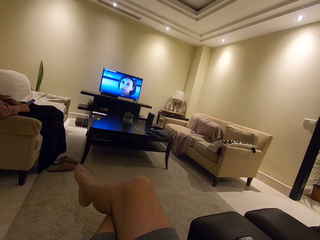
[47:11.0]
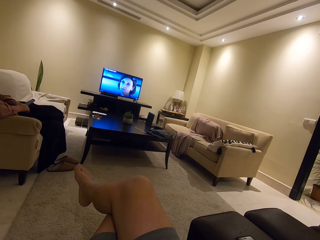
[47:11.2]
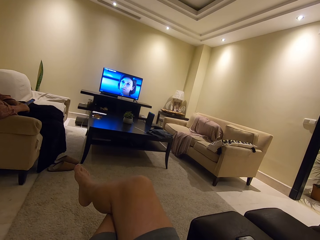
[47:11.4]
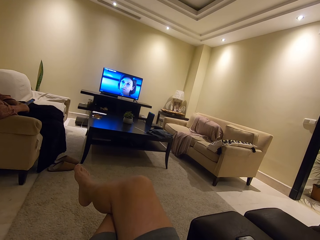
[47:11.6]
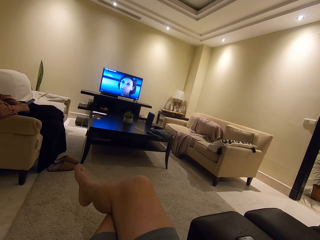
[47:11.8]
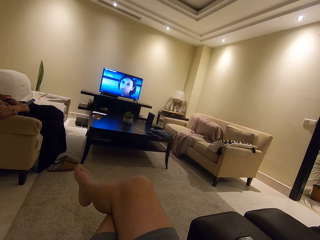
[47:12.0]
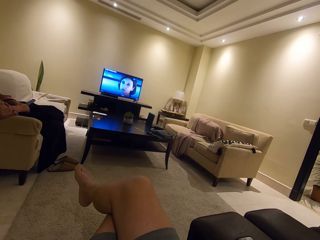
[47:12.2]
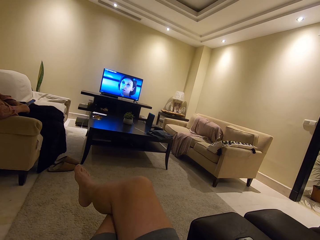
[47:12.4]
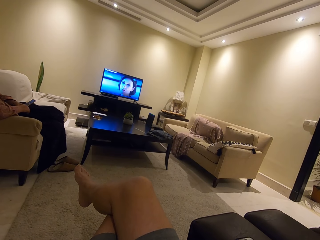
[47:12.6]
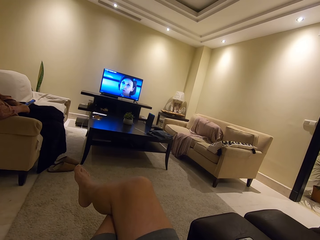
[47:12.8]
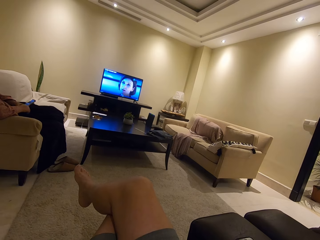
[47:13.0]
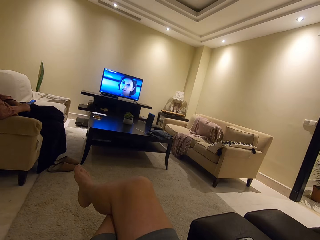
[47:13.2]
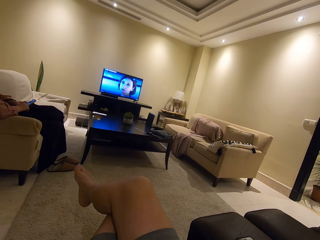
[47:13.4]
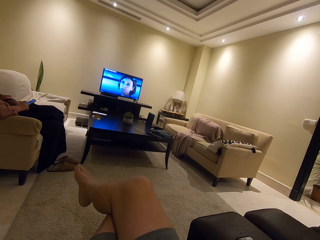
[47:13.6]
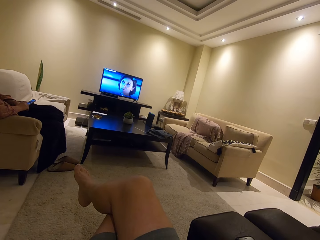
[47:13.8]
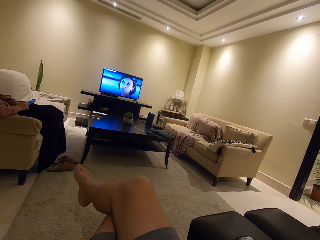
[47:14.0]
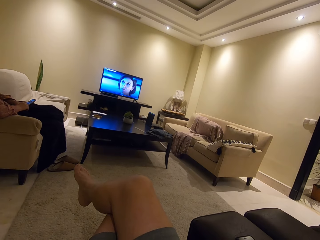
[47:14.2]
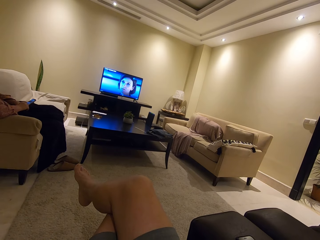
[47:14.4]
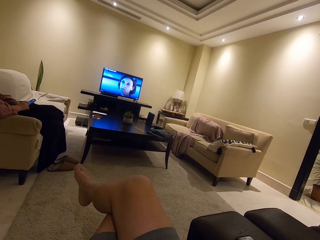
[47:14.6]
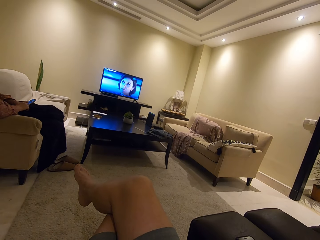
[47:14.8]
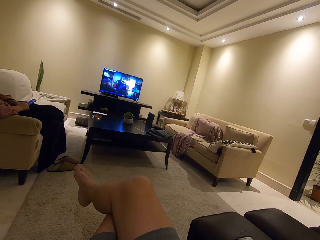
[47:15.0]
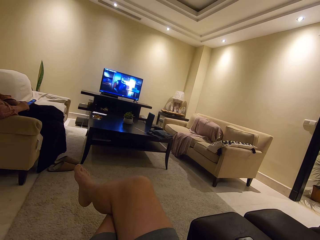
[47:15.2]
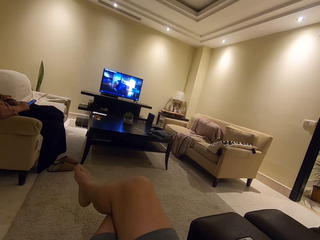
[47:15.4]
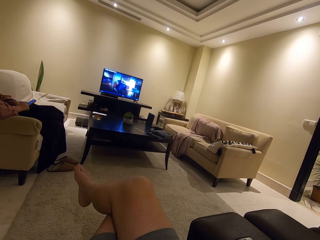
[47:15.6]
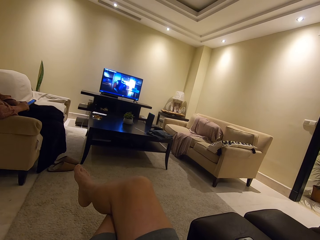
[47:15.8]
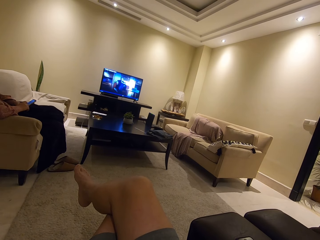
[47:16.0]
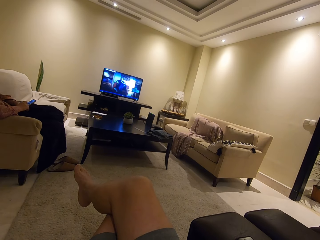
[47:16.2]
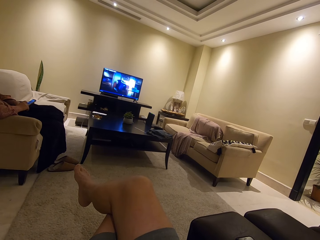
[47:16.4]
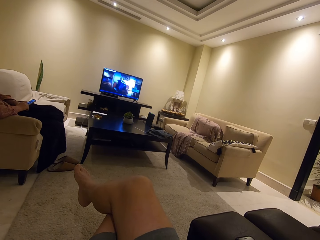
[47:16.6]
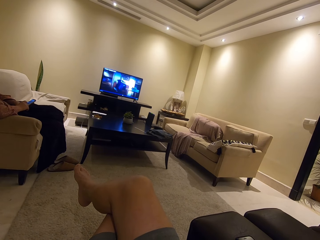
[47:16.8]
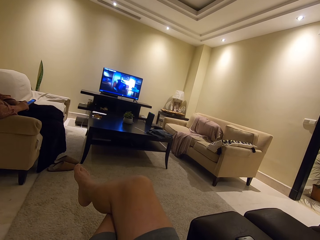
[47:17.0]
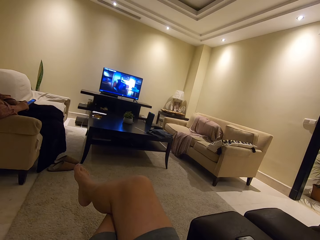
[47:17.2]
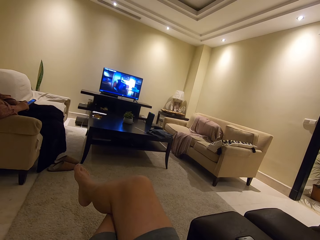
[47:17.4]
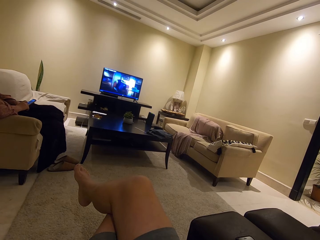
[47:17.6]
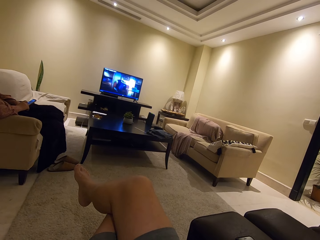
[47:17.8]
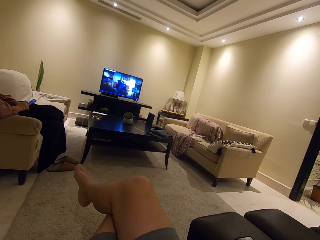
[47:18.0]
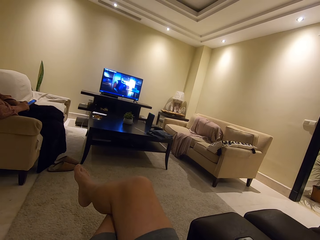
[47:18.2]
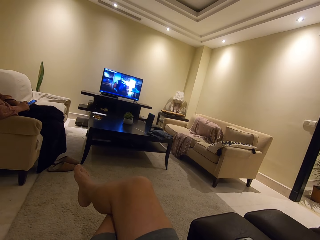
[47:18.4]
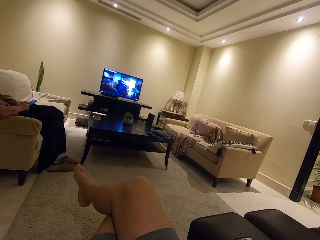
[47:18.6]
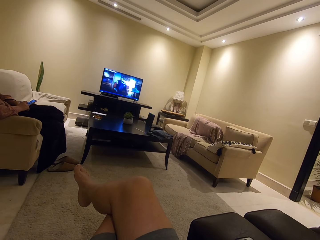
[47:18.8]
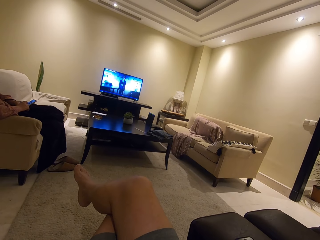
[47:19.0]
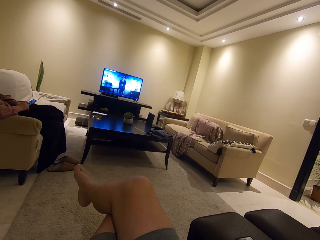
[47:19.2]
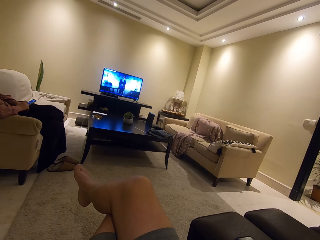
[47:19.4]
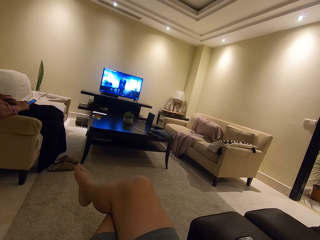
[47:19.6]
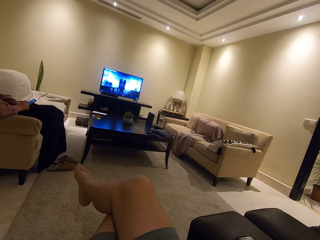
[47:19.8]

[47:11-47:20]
The camera wearer watches the television.

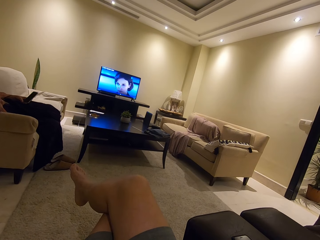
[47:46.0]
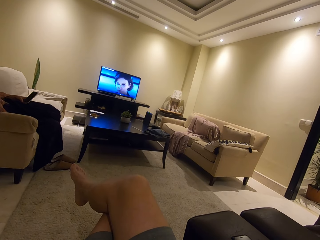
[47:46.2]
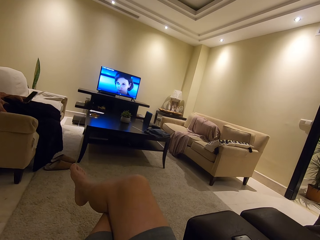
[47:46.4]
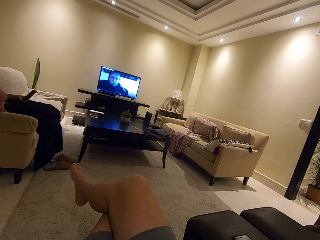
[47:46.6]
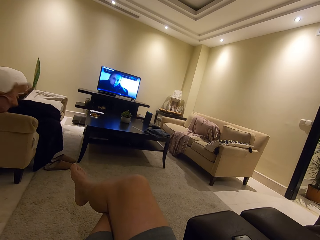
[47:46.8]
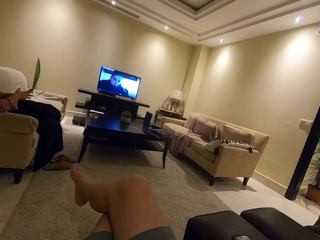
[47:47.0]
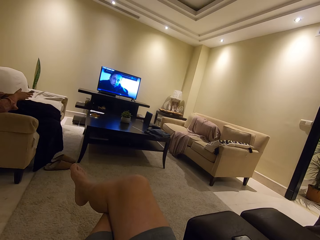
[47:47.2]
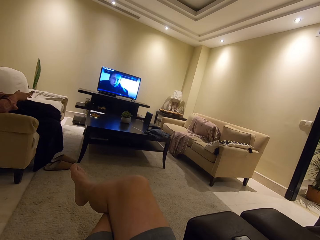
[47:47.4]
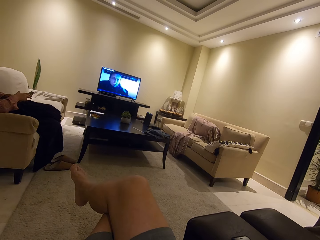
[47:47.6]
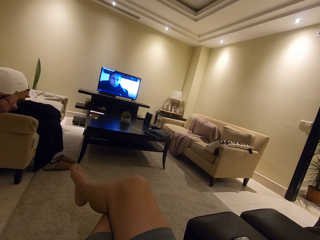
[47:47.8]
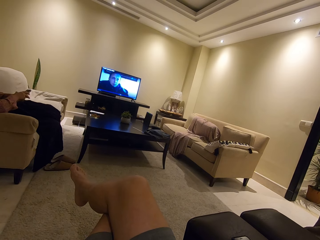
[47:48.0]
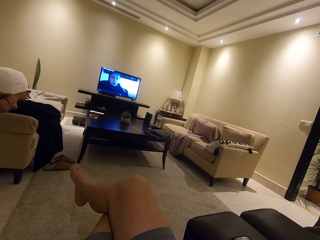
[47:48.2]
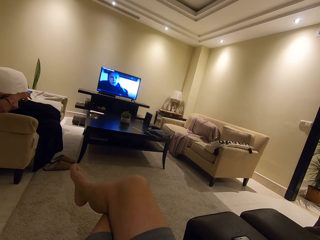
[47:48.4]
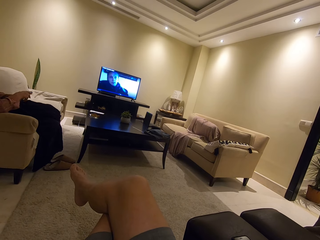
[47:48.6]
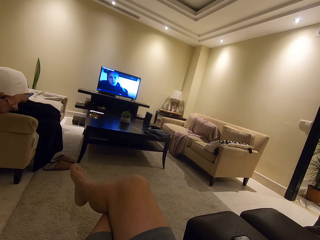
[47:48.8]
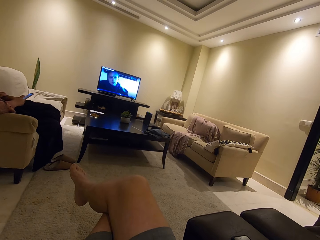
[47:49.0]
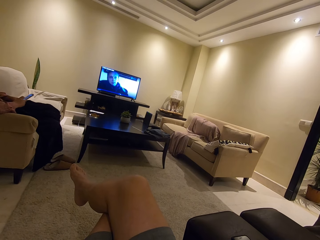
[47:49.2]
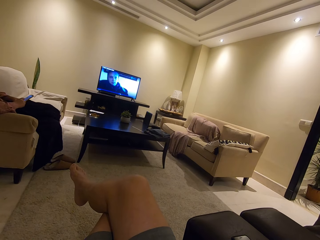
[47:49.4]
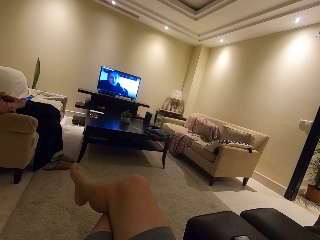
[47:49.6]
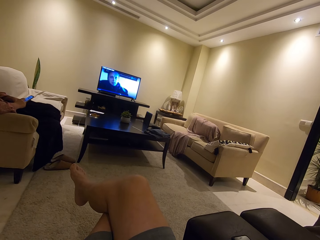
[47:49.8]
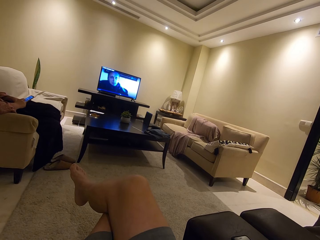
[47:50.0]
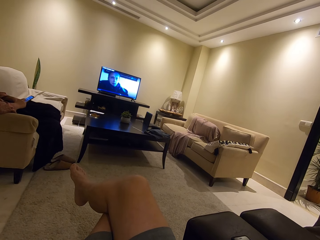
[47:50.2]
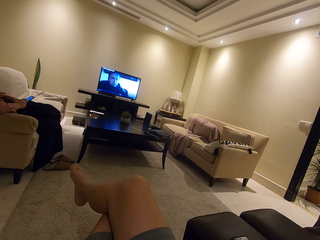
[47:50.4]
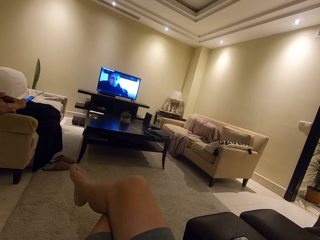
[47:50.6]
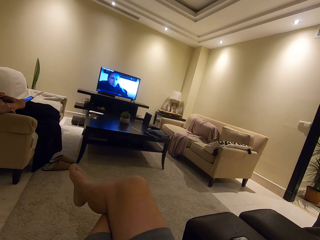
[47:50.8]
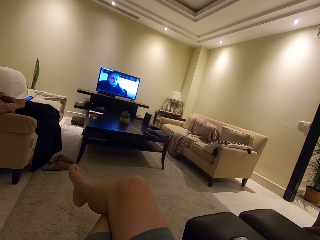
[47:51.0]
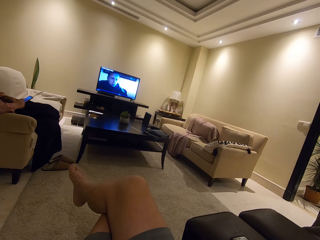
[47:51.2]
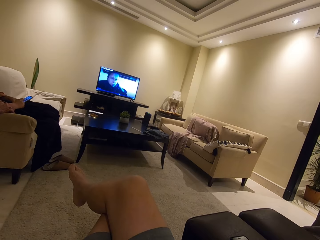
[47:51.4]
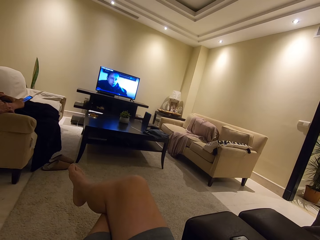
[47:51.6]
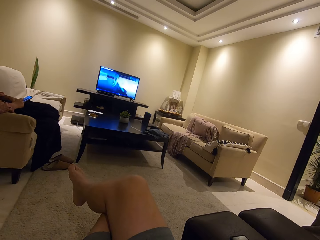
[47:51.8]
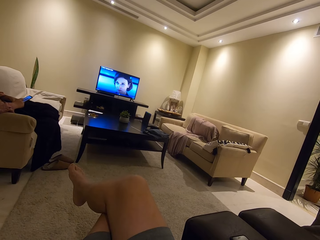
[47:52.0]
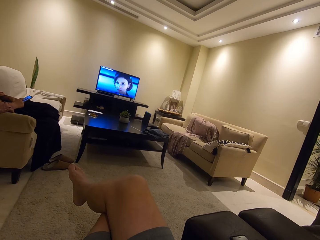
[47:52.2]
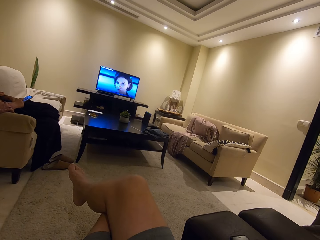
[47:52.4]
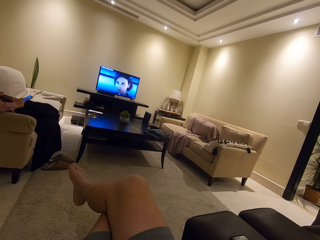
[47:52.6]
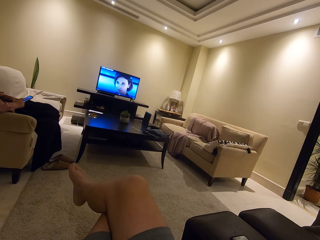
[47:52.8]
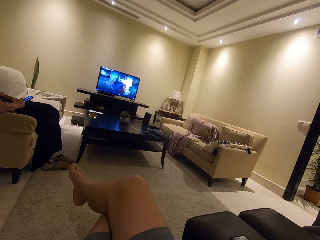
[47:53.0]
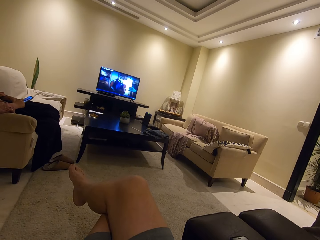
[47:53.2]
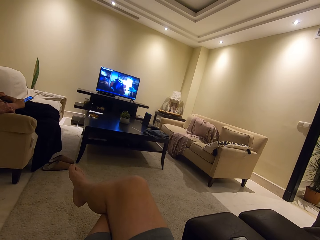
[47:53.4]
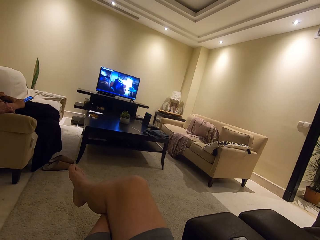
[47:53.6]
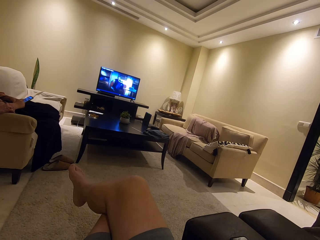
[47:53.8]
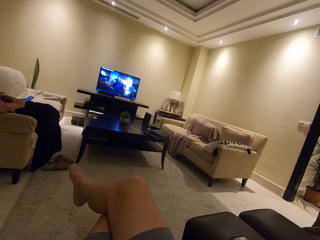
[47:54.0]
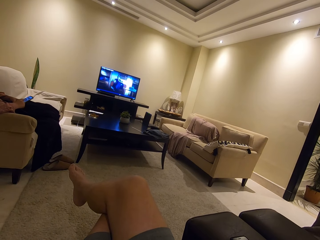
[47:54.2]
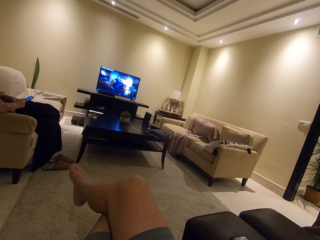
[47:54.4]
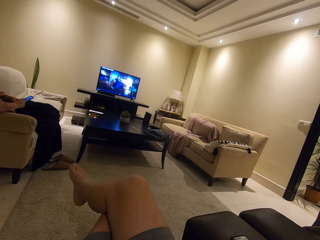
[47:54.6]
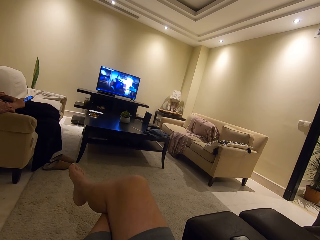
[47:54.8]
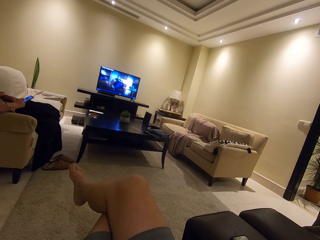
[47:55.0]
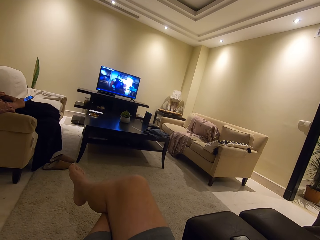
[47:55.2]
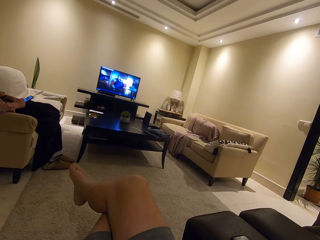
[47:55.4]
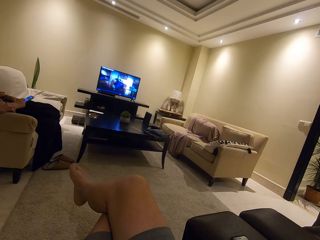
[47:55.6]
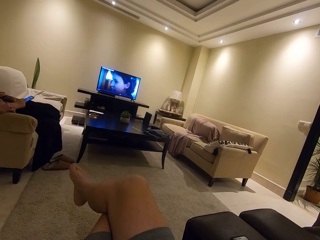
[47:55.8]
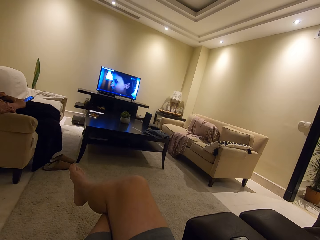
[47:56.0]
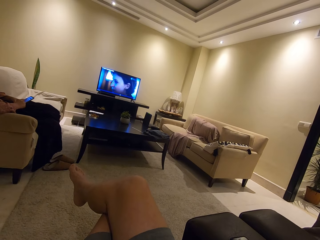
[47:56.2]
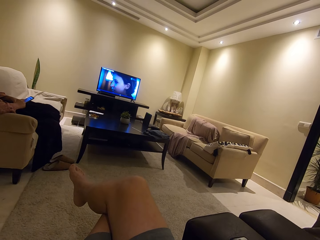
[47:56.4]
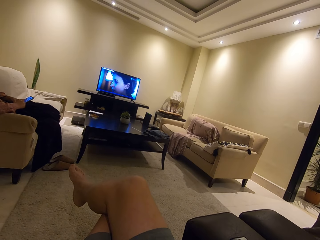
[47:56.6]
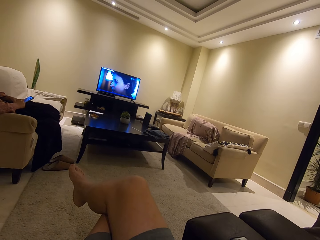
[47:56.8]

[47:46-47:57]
A woman holds the phone with her right hand. The woman operates the phone. The camera wearer watches the television.

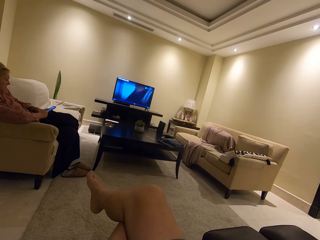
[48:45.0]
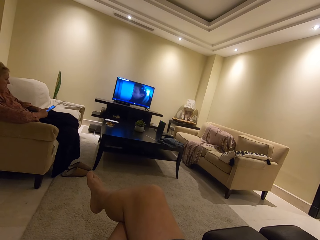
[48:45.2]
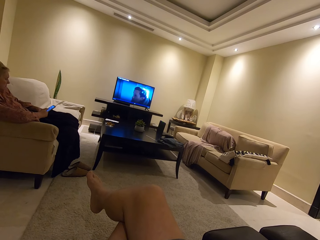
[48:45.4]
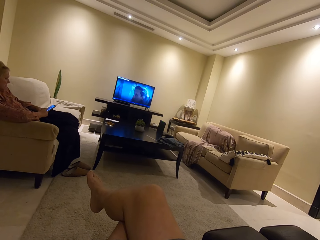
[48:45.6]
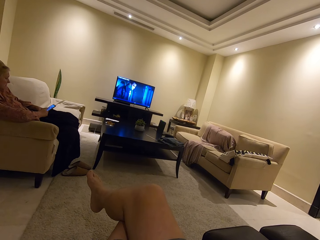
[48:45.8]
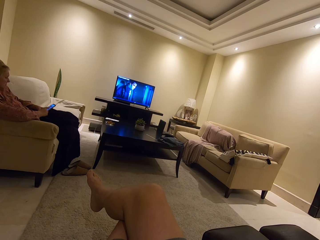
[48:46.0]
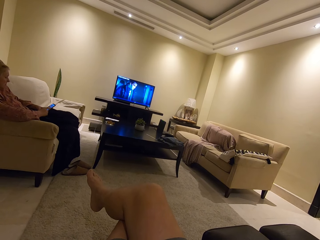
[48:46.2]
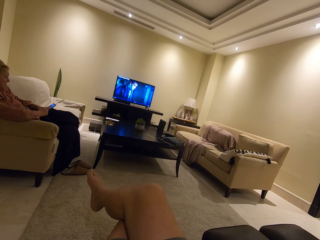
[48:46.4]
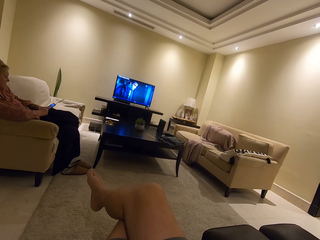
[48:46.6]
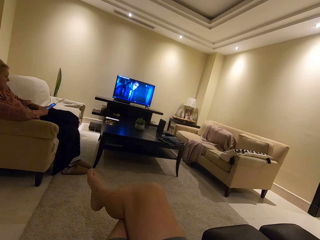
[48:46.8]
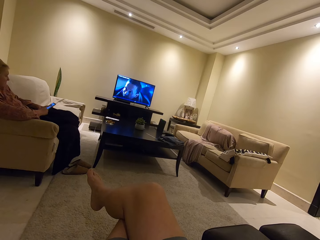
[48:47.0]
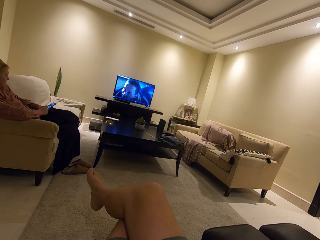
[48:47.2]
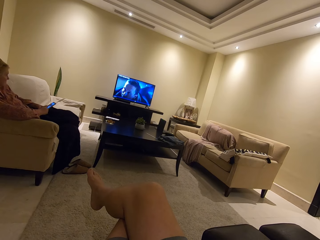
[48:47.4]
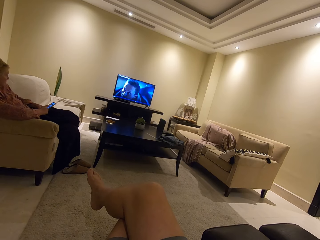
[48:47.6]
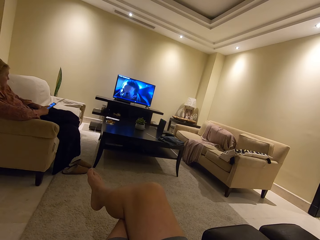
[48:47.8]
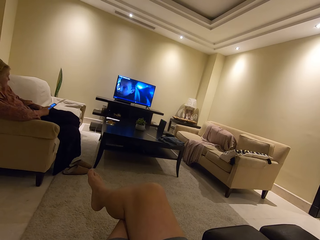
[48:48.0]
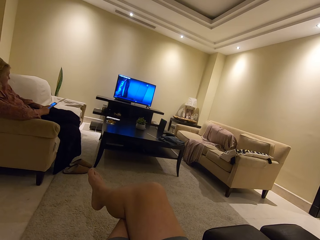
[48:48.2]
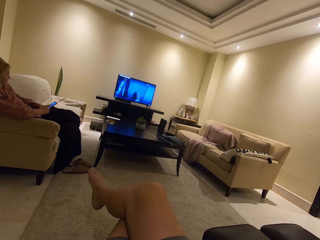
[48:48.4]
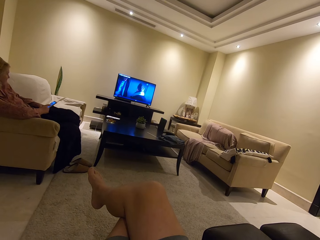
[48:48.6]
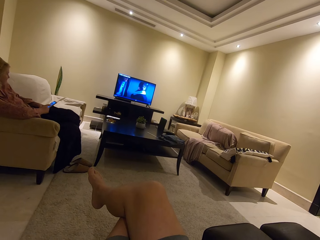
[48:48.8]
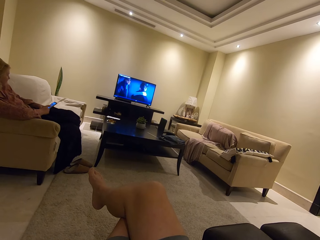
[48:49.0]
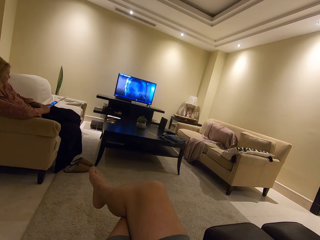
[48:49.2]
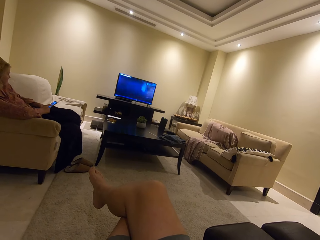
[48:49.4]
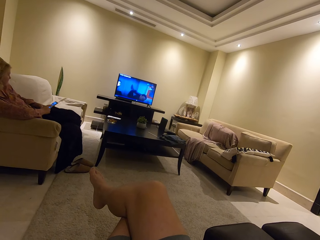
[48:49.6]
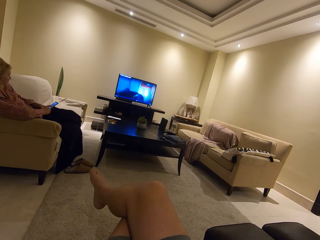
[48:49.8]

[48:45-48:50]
A woman operates a phone.
